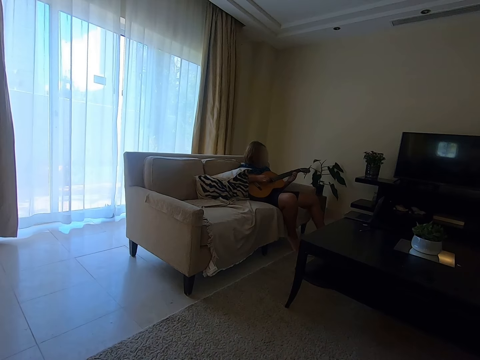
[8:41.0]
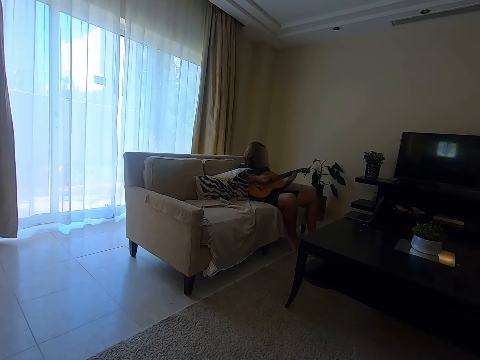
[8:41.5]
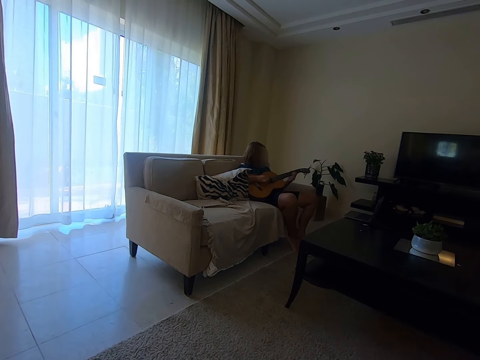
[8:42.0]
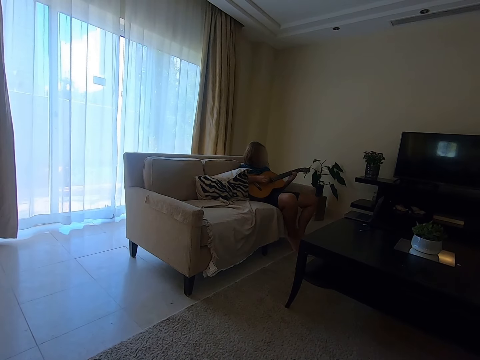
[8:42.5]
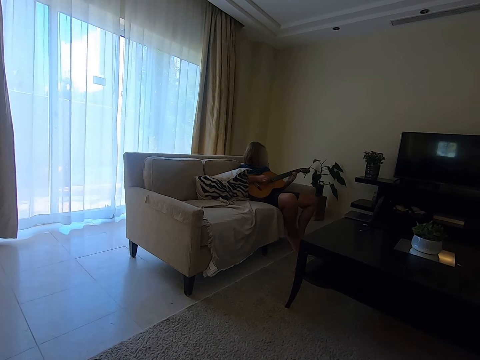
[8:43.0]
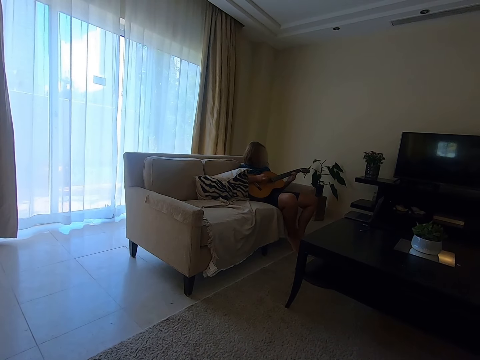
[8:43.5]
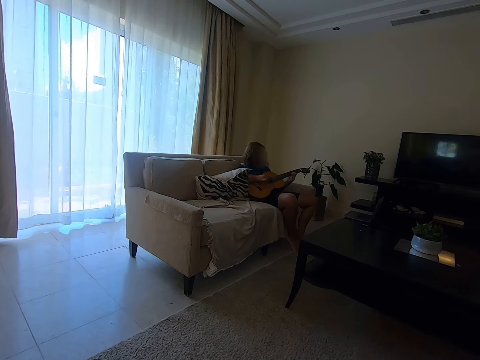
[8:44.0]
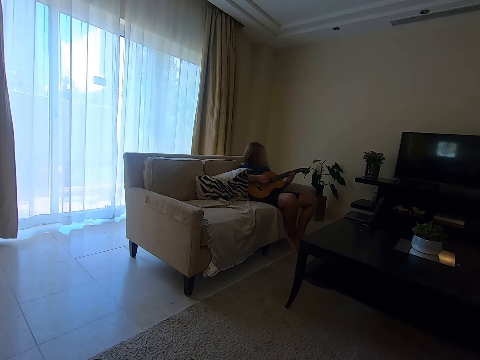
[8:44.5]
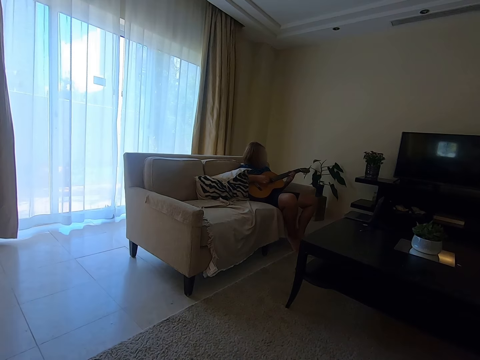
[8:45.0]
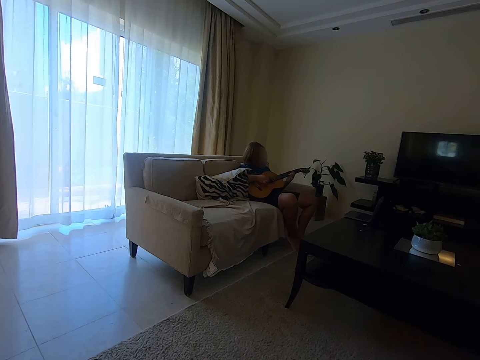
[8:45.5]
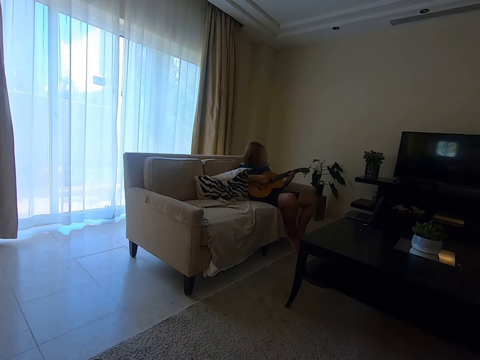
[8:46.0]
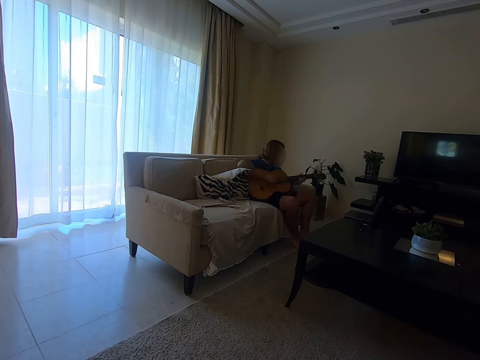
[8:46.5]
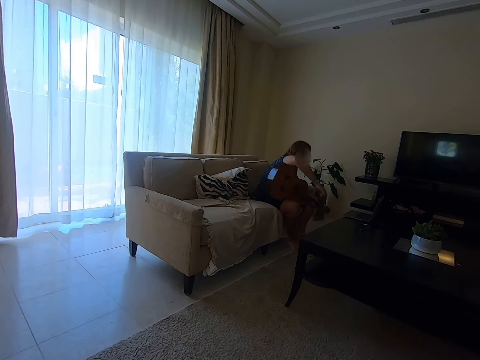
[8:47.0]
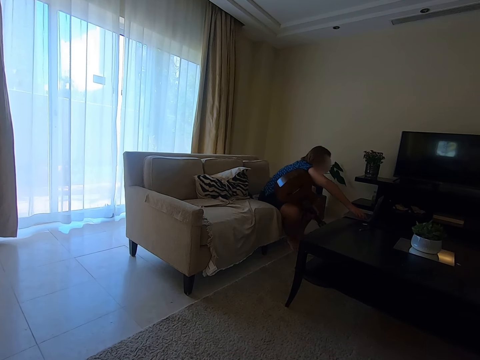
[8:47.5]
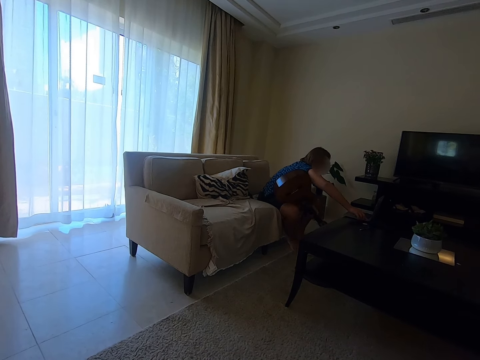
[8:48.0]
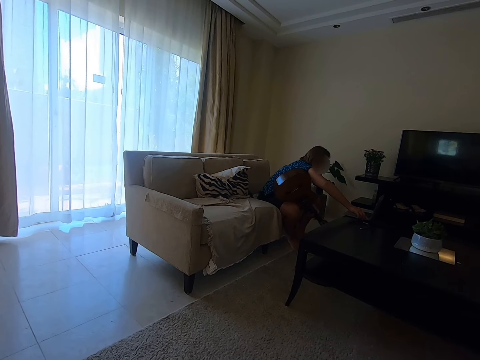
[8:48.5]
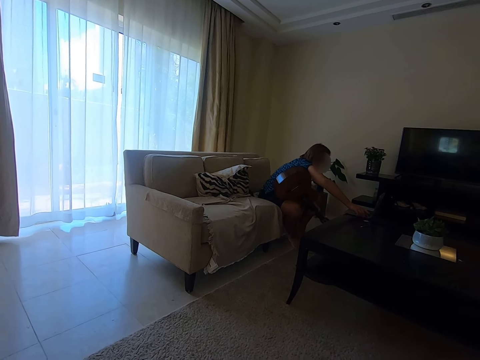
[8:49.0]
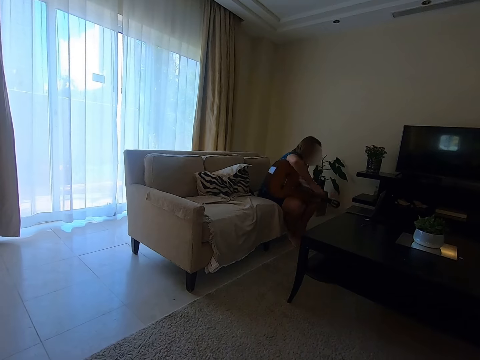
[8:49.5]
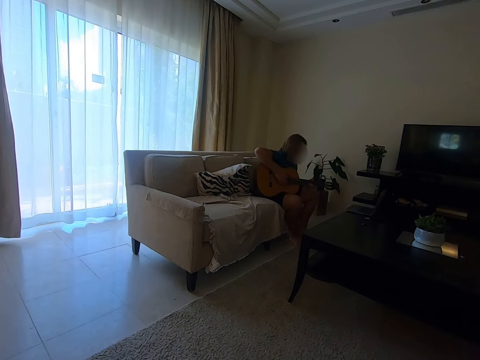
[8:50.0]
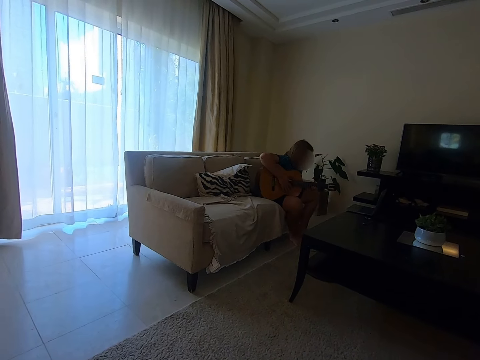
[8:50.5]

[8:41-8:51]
A woman operates the laptop.

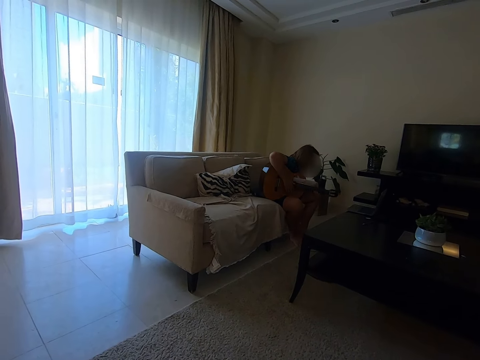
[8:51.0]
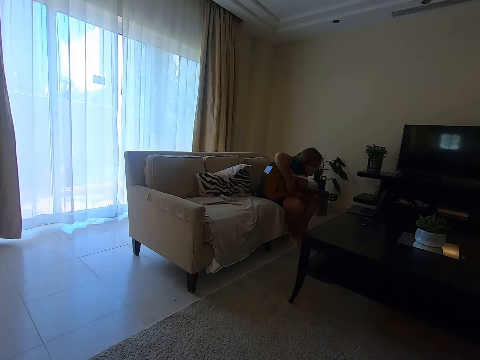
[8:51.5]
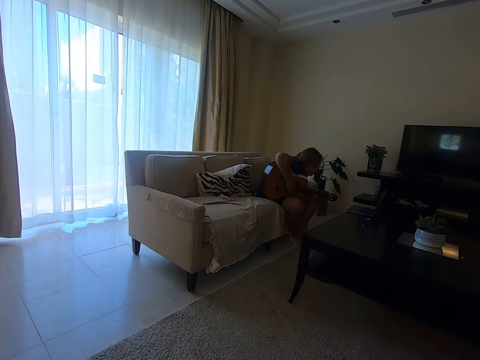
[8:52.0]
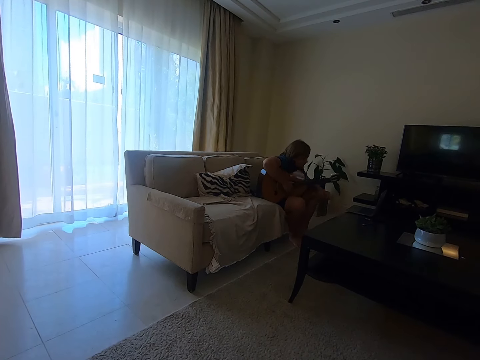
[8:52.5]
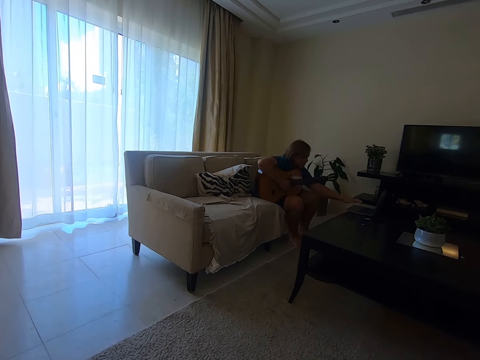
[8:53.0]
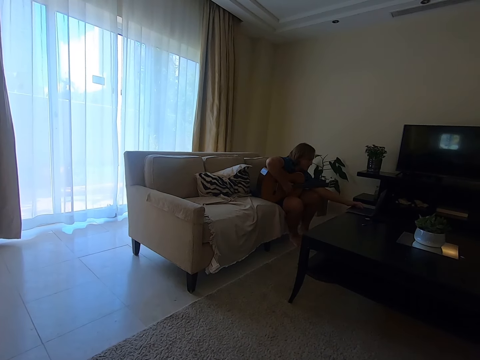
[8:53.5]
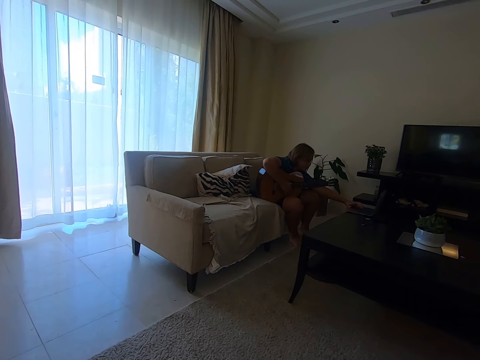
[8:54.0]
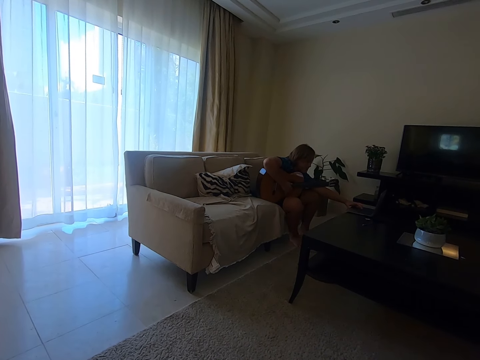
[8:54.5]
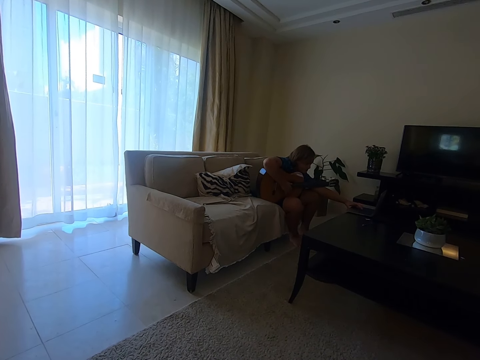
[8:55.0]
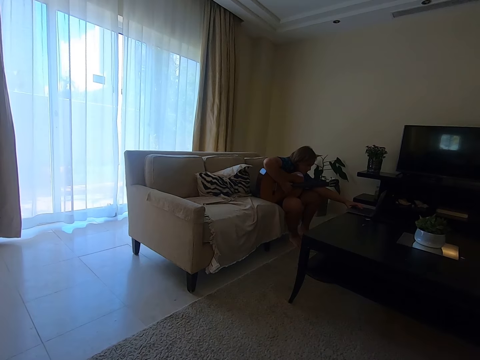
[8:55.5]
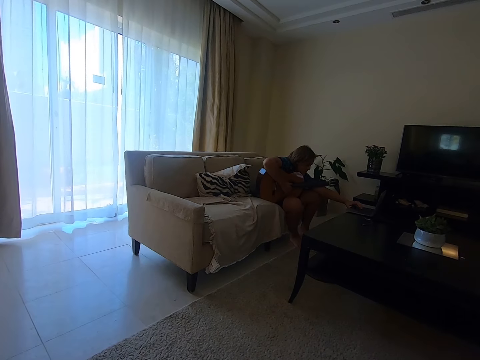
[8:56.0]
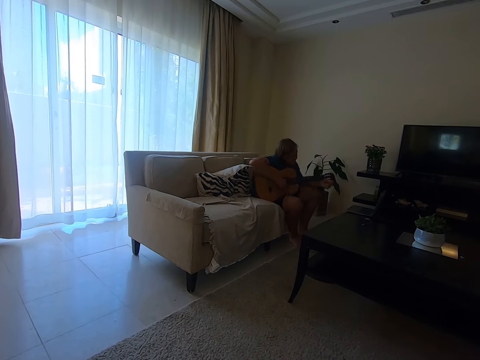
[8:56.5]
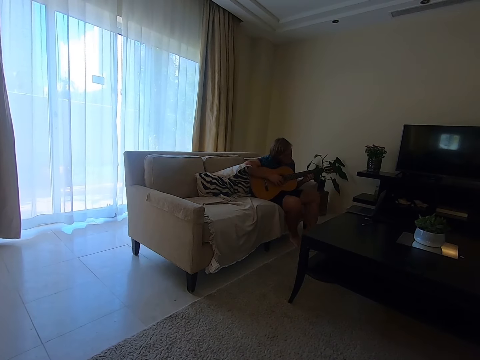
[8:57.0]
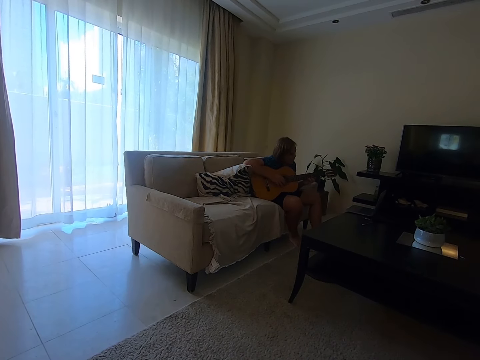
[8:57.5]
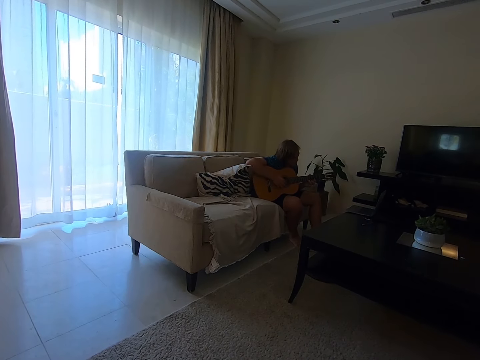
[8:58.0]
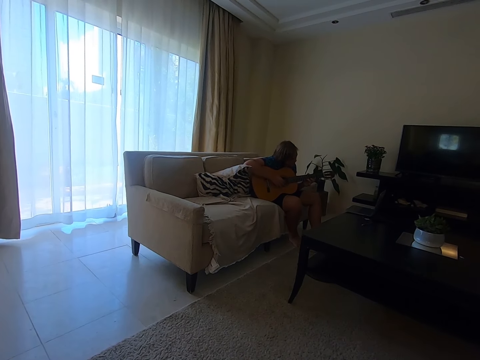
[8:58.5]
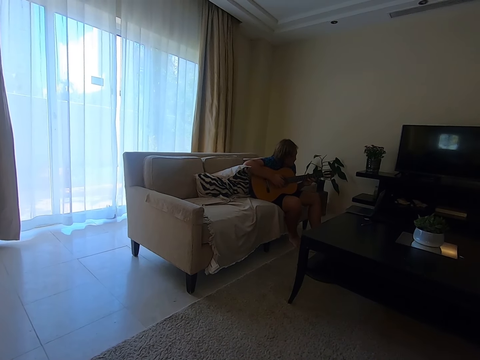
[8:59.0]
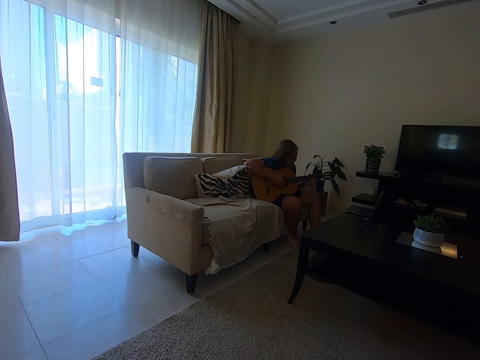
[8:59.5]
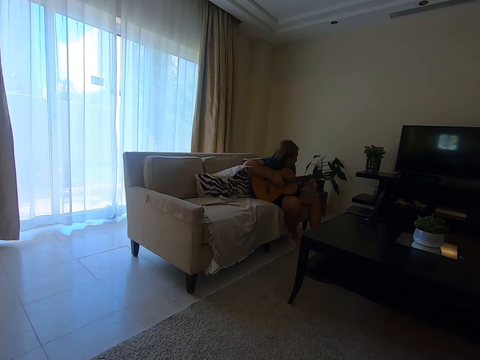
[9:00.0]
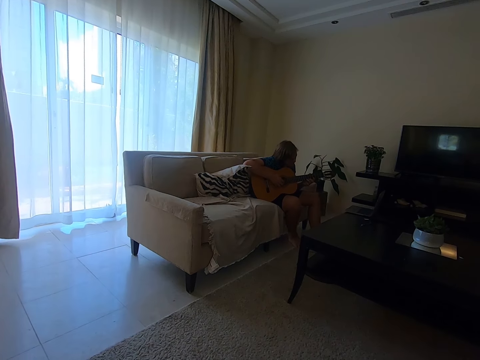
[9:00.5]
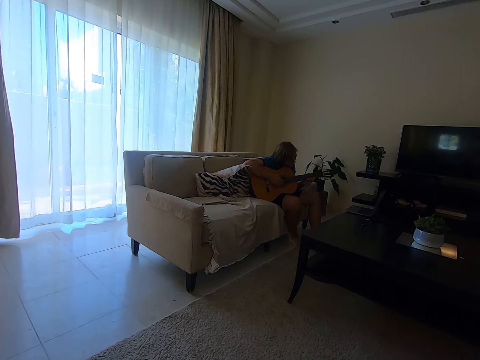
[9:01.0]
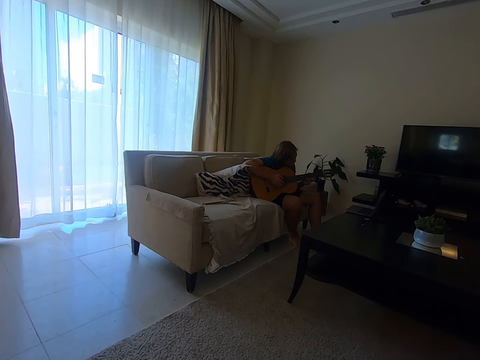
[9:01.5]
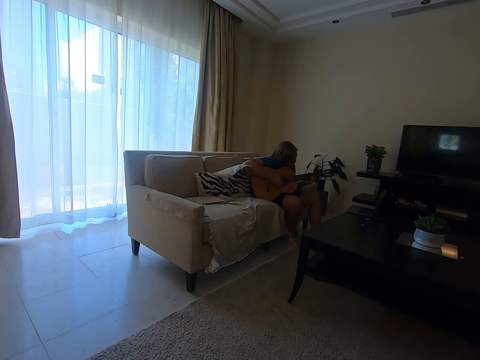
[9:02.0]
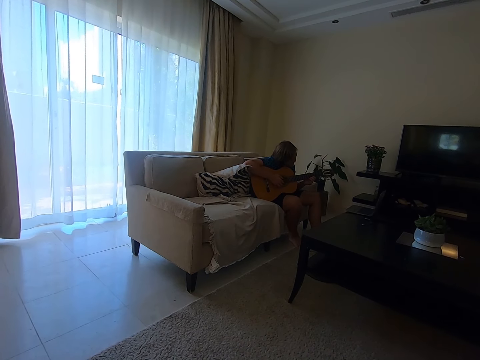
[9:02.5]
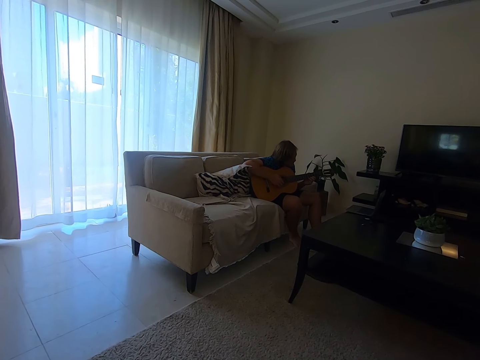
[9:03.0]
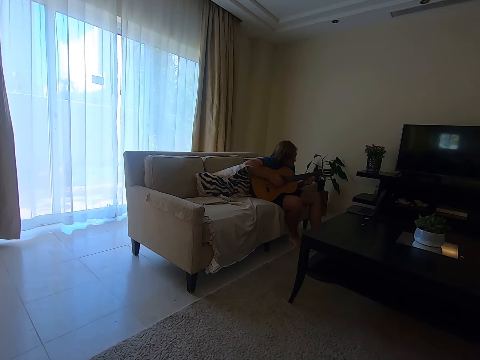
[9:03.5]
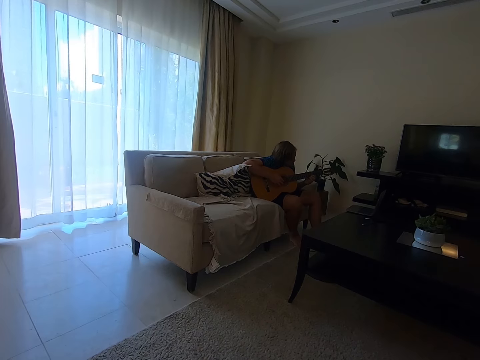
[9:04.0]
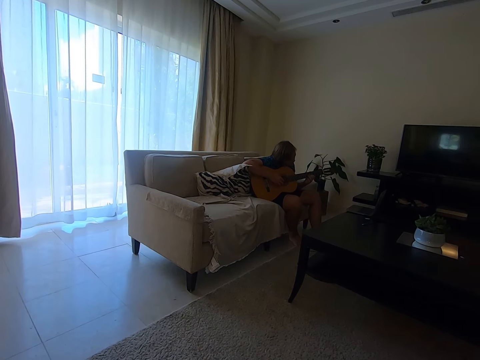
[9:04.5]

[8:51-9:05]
A woman looks at the laptop. The woman operates the laptop. The woman plays the guitar.
